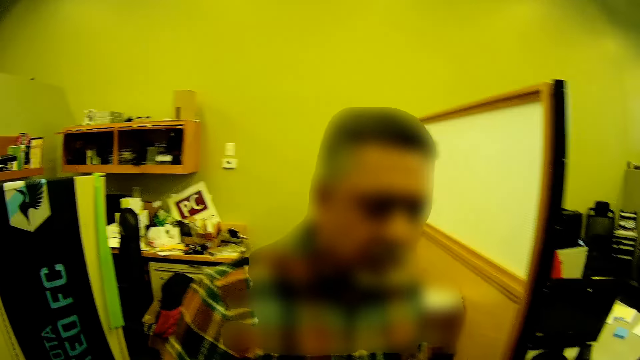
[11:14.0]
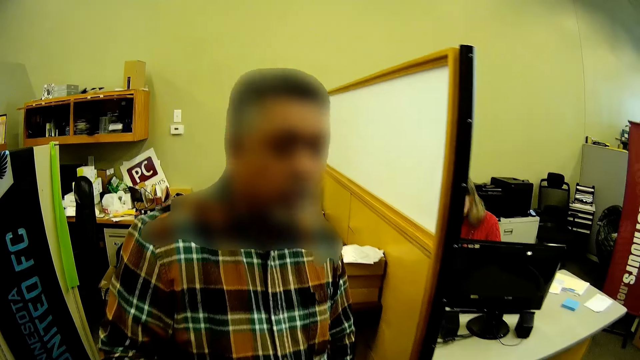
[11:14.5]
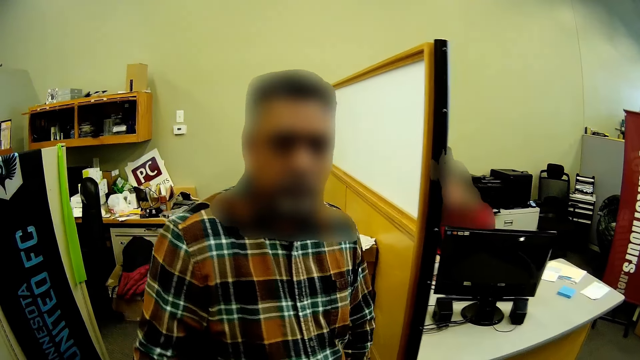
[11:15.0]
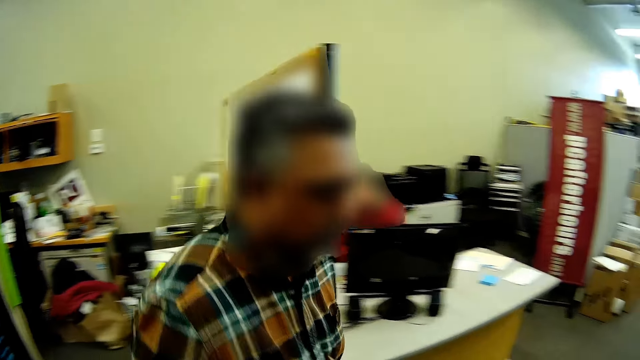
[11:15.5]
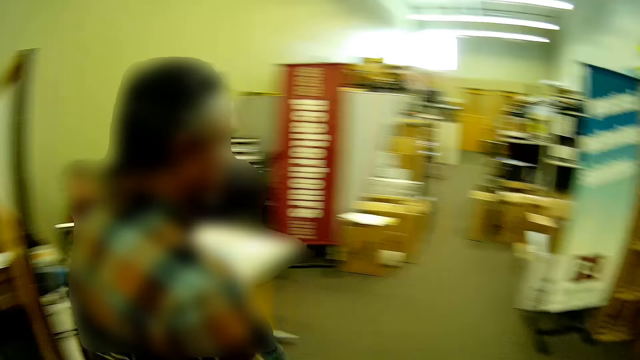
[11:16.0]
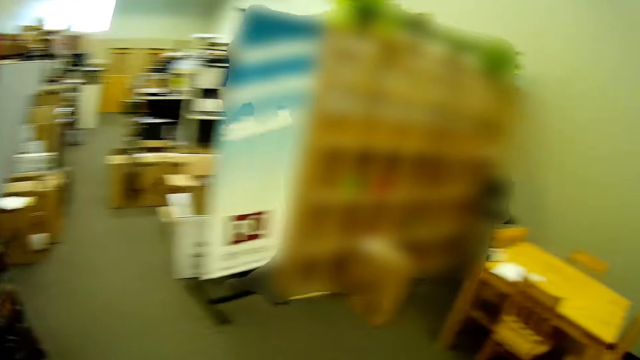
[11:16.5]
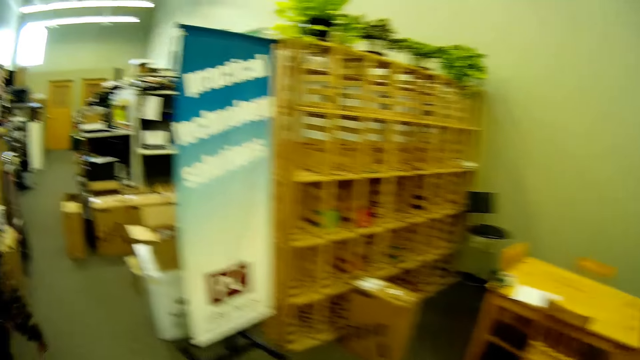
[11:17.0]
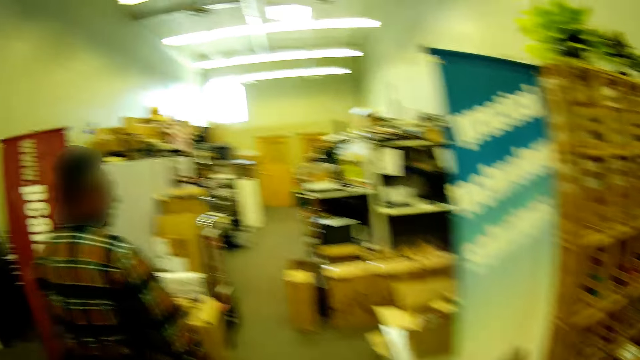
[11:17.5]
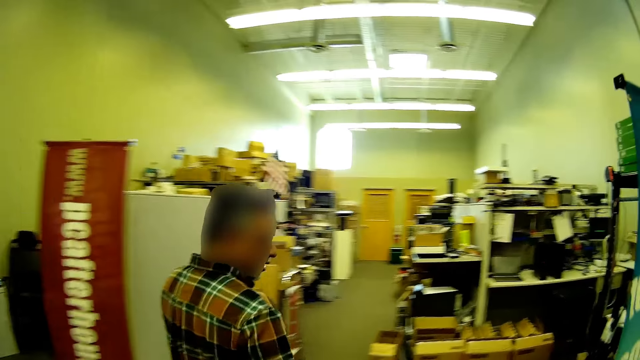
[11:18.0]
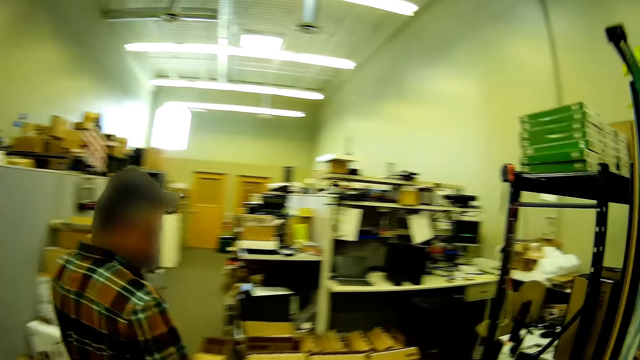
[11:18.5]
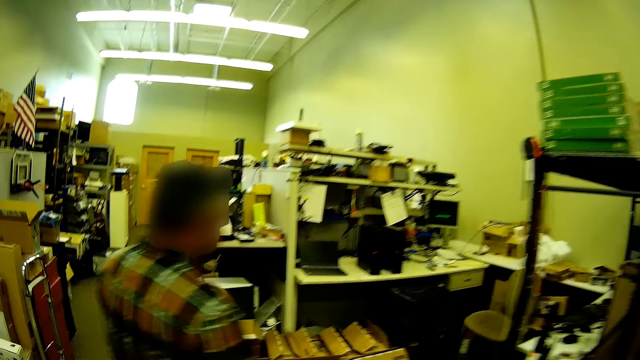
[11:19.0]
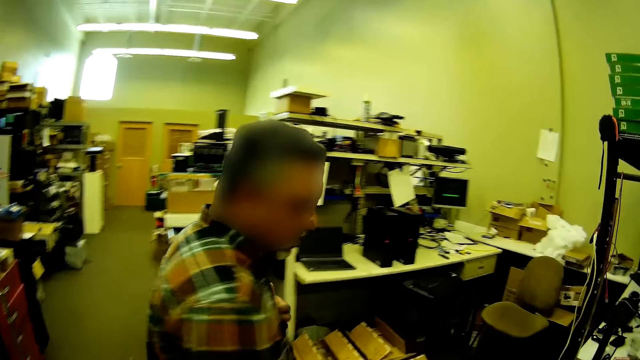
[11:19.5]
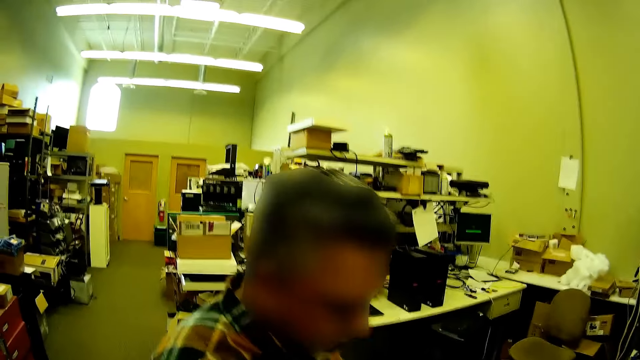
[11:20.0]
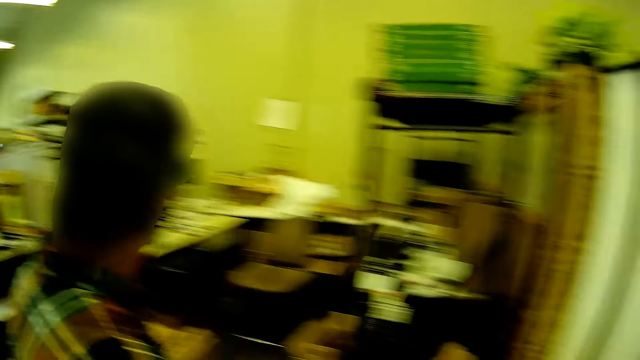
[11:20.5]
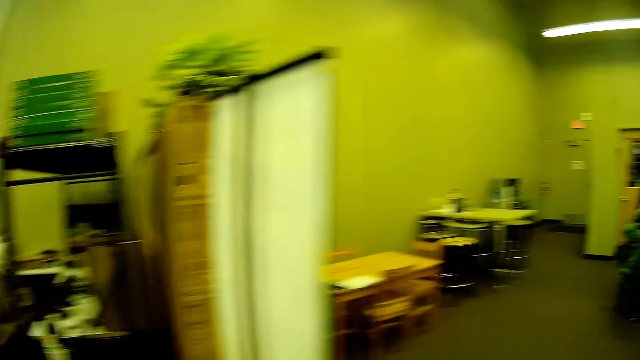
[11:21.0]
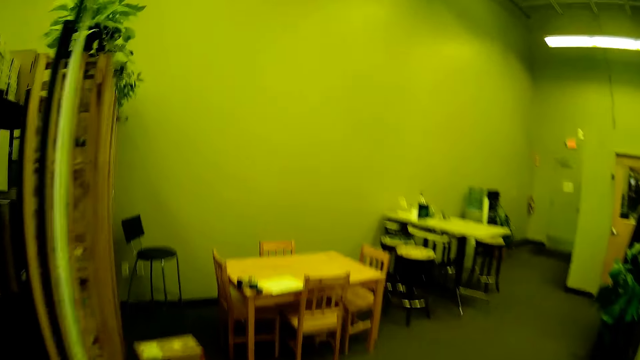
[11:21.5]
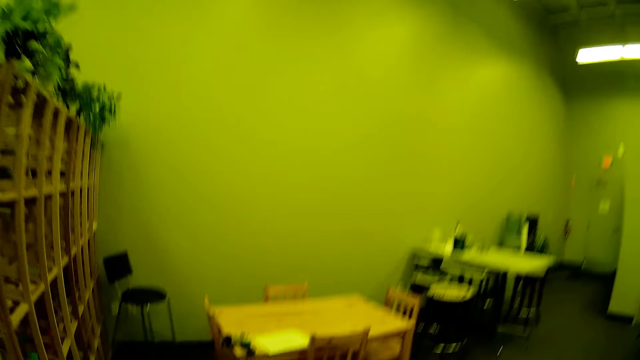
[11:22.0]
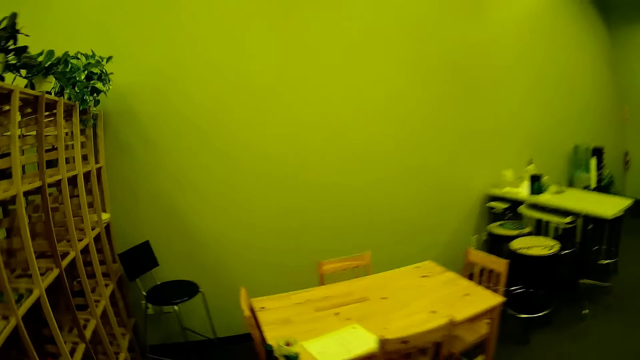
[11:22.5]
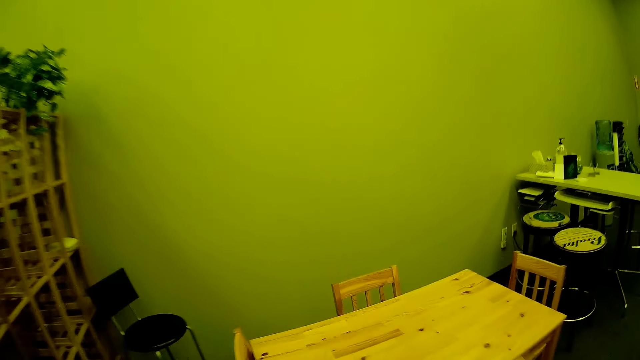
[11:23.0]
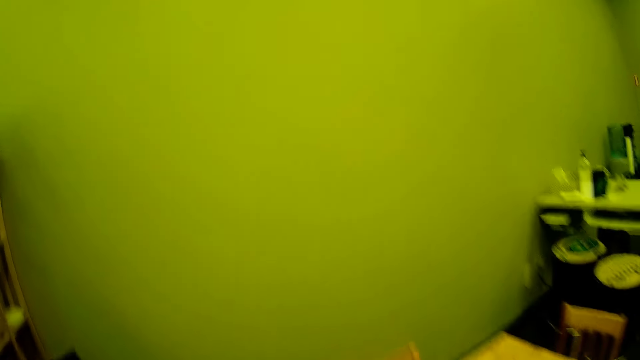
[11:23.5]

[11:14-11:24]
A person walks in the room.

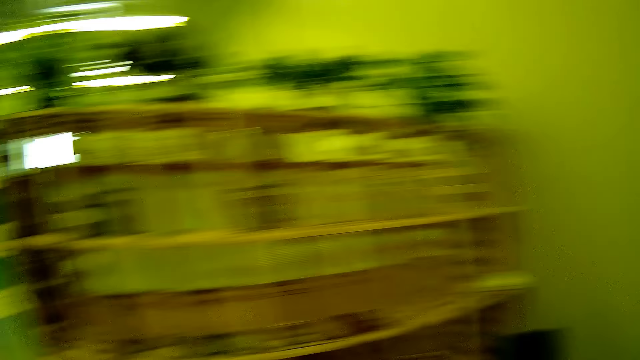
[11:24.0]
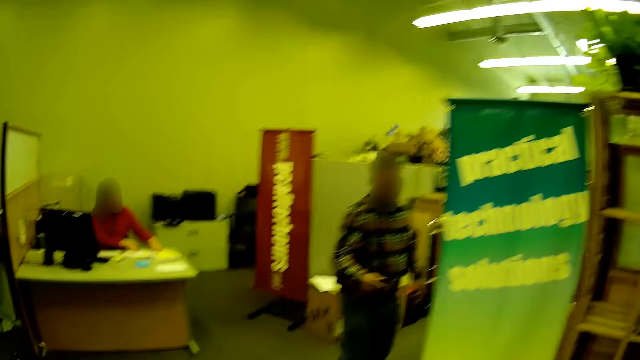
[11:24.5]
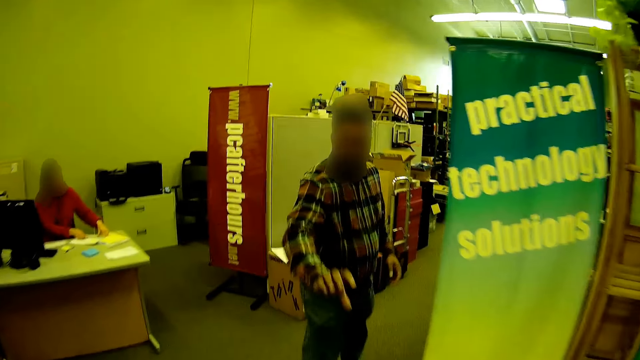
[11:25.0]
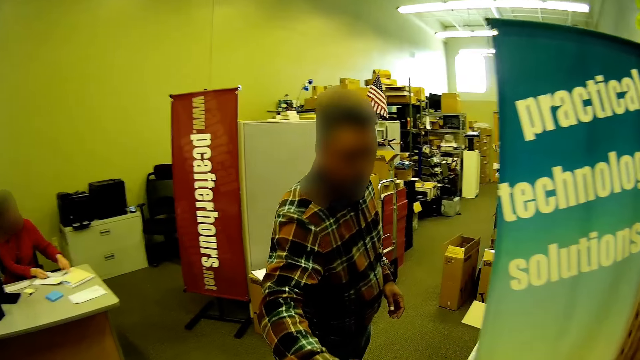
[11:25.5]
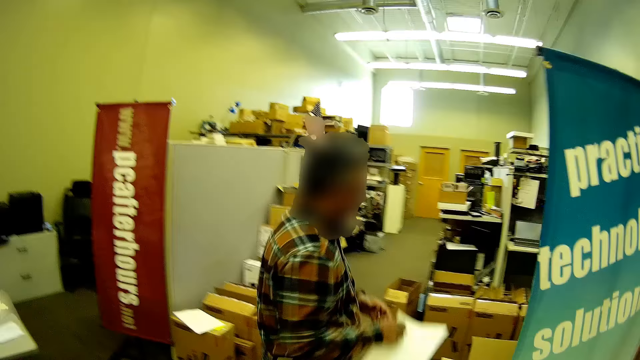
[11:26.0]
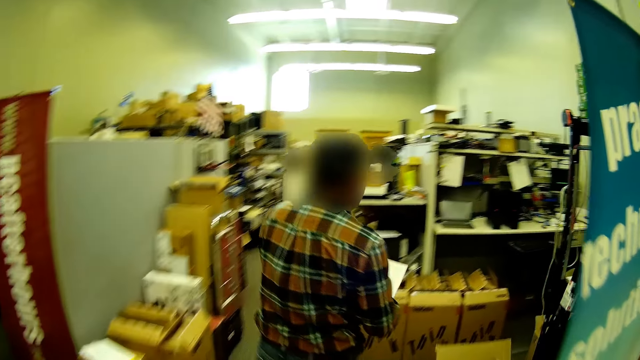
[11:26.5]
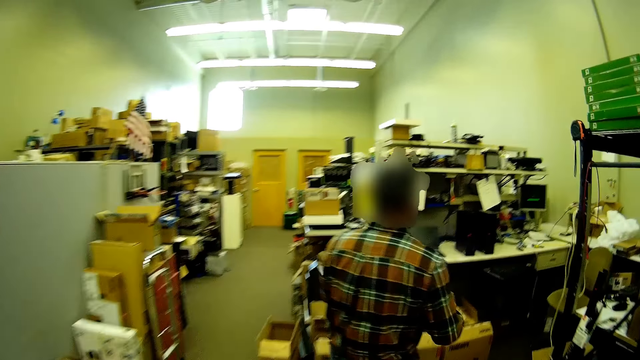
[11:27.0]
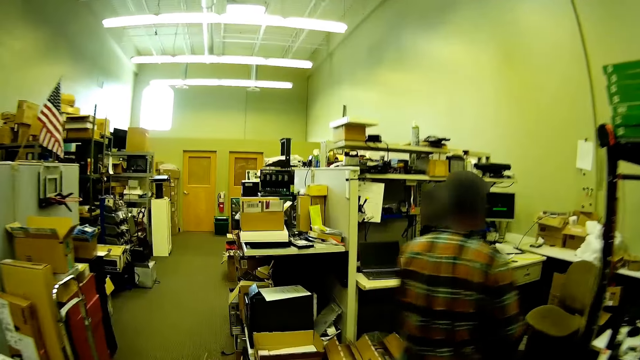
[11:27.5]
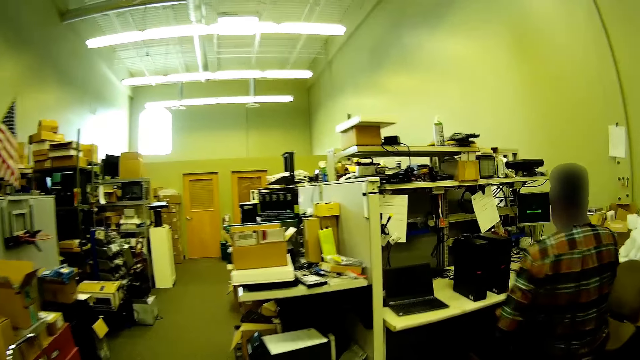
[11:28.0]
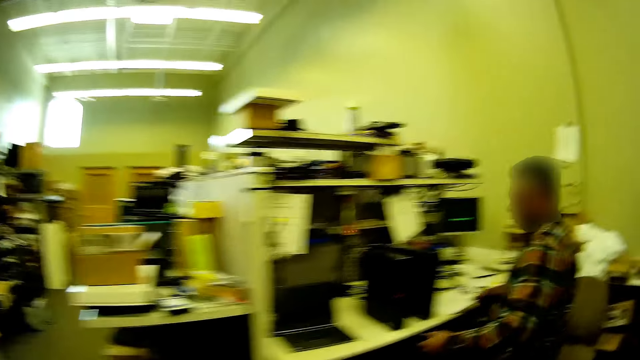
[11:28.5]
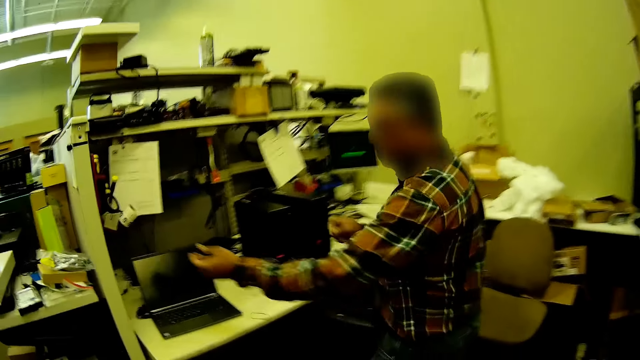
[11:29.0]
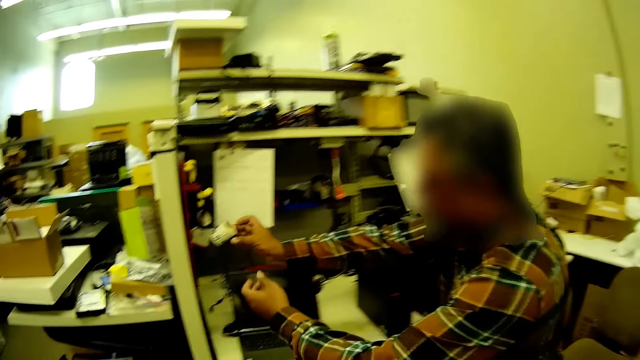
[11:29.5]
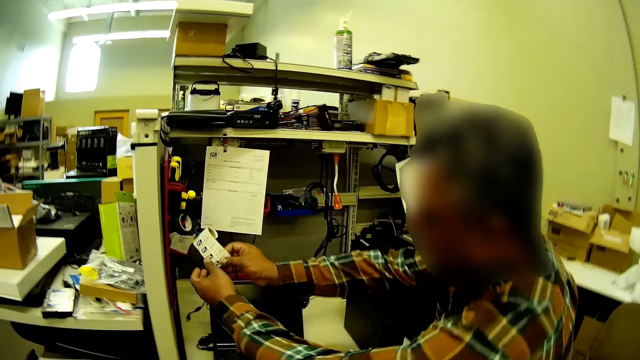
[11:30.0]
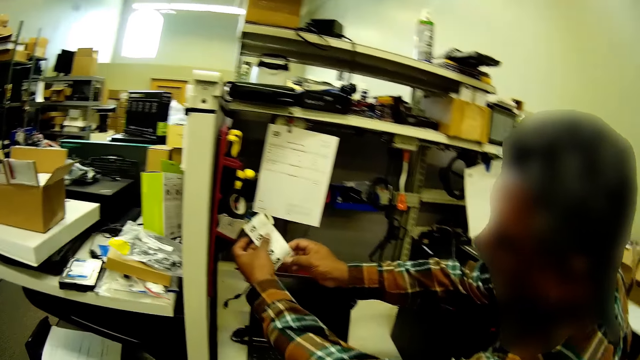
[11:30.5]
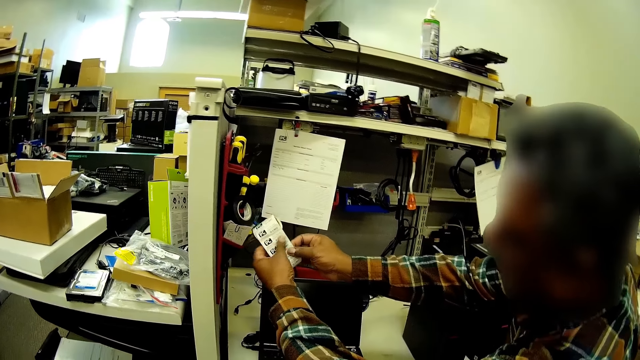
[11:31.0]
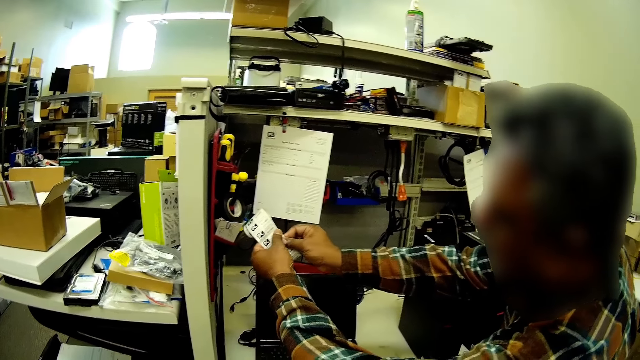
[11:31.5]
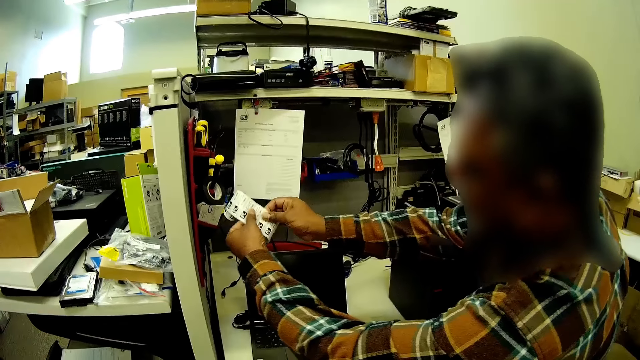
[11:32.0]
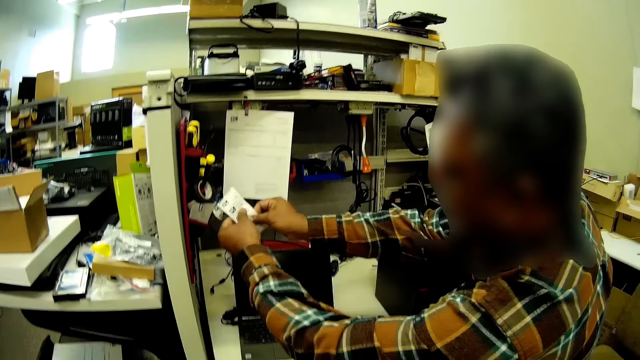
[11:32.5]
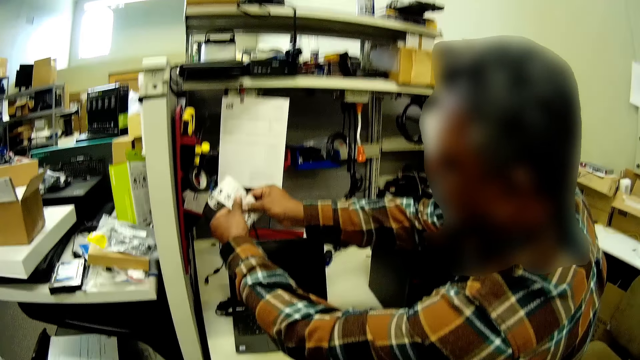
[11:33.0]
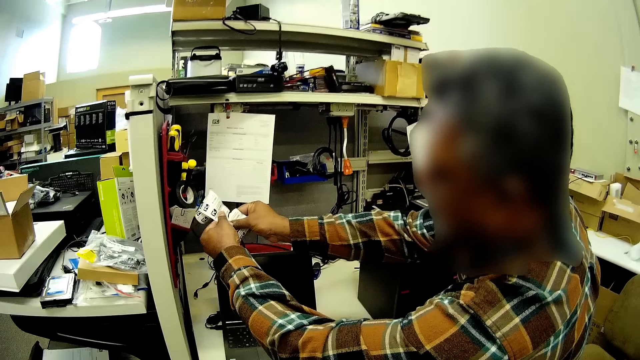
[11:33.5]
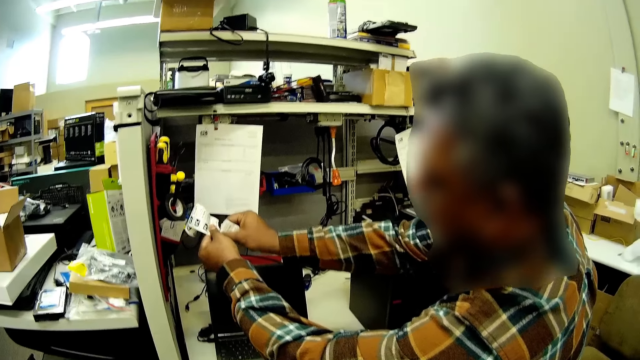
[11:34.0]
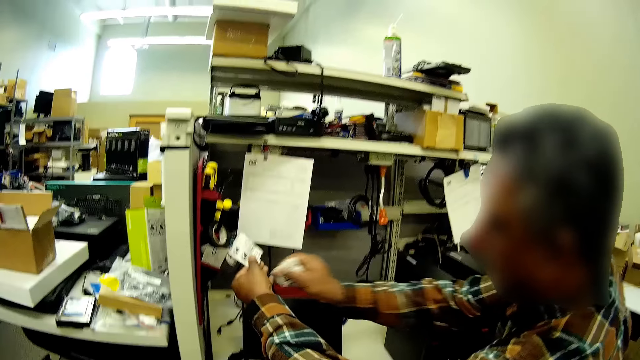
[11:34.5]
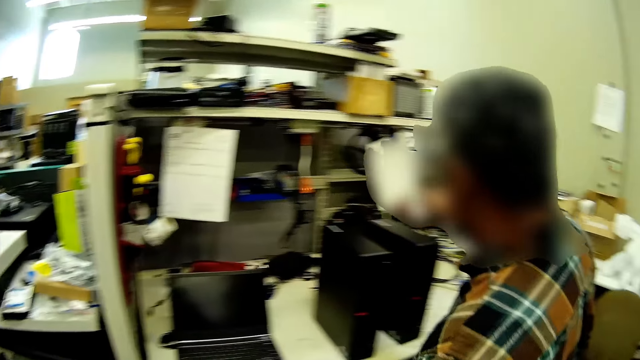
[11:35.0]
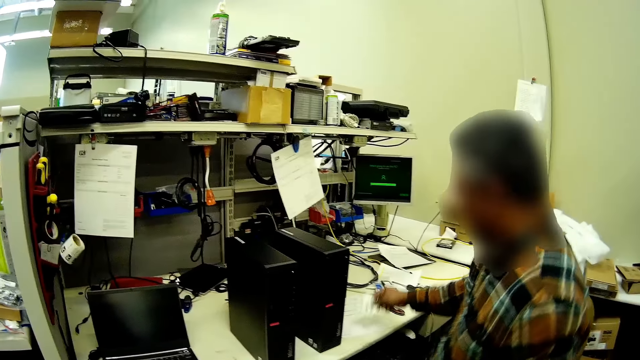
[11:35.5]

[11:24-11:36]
A person picks a paper on the table. The person walks in the room. The person cuts the paper with his hands.
